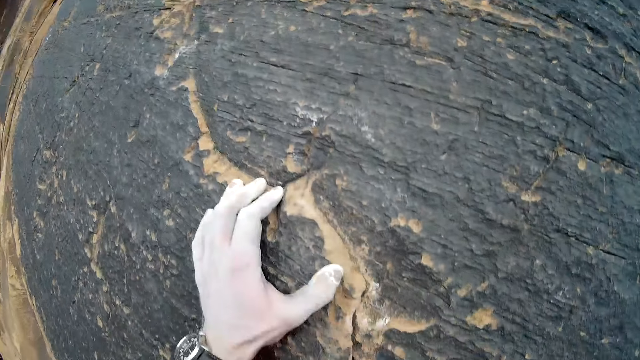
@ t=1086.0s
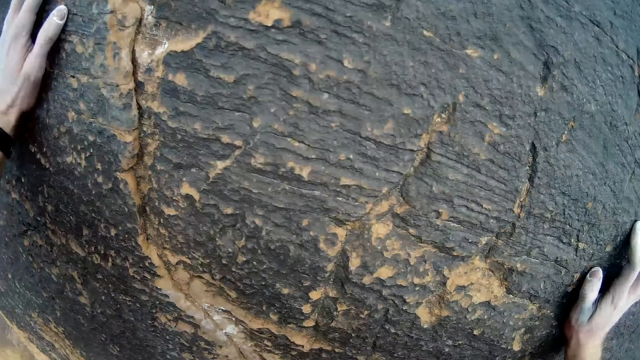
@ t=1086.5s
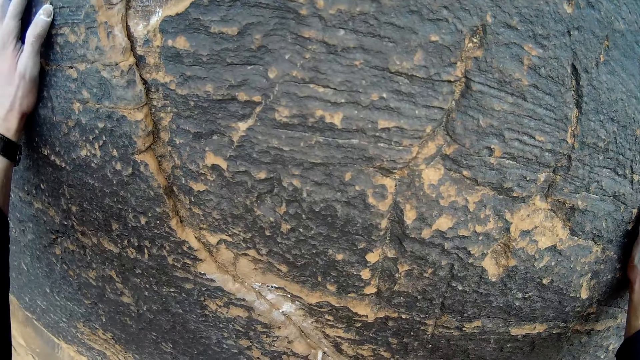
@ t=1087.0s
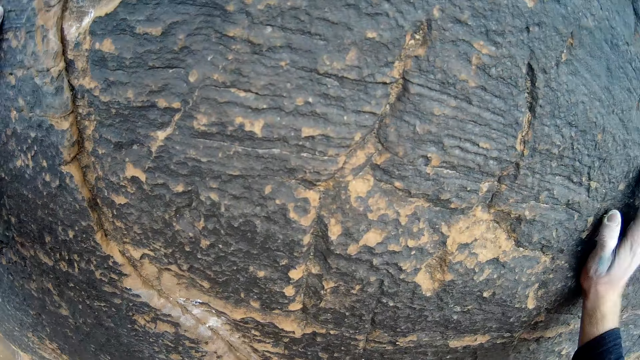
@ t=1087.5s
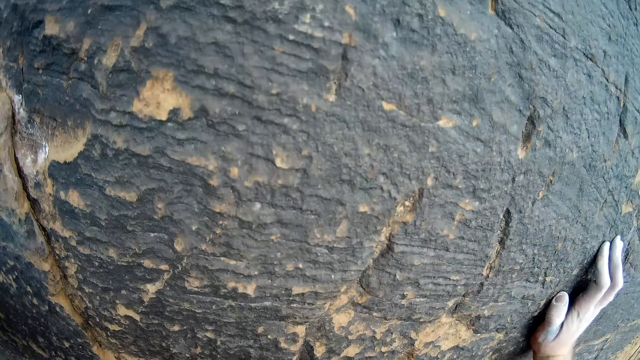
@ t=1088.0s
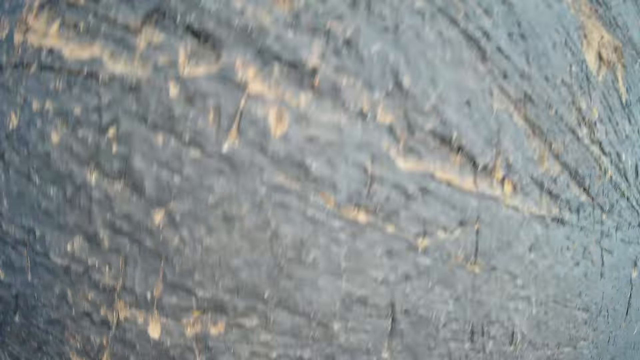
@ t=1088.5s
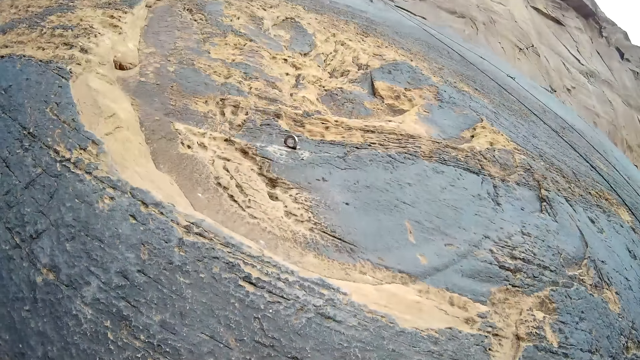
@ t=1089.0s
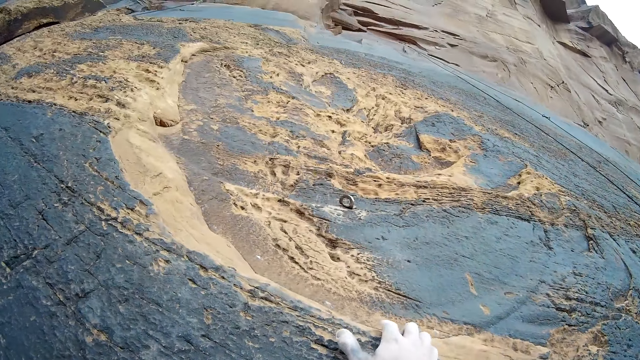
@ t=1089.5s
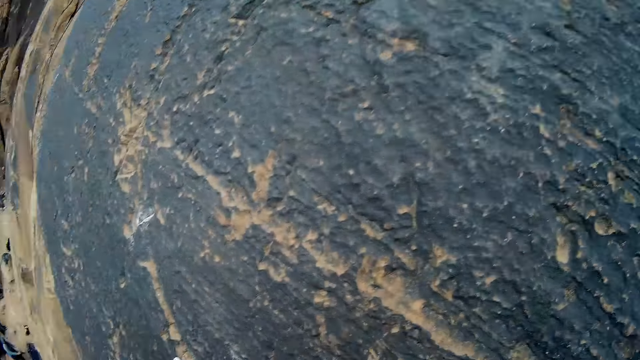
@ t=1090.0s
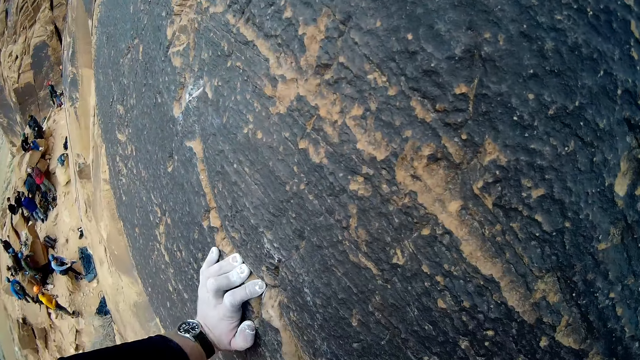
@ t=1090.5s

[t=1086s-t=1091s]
The camera wearer climbs on the mountain.

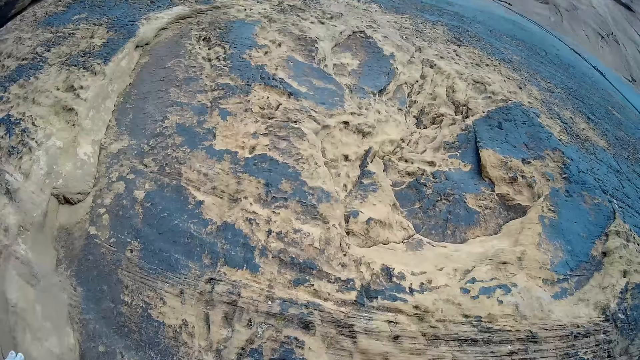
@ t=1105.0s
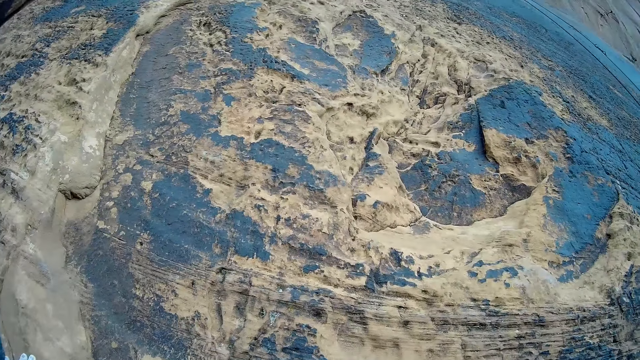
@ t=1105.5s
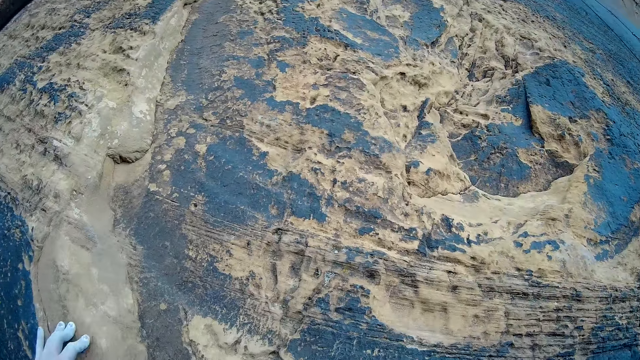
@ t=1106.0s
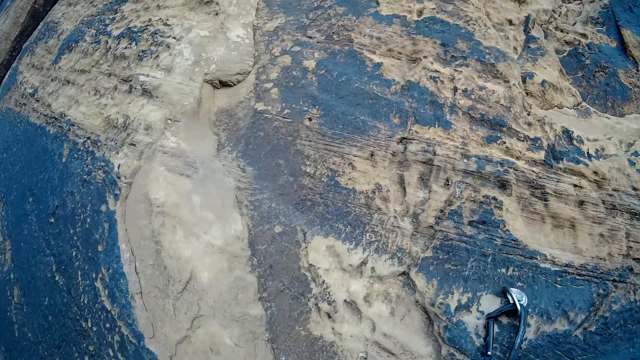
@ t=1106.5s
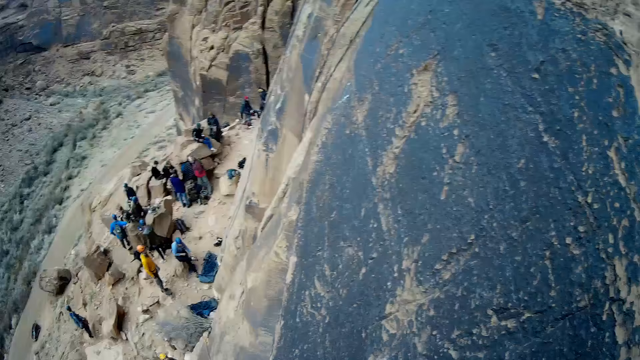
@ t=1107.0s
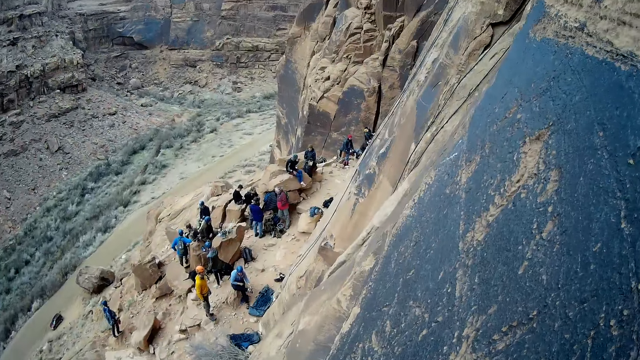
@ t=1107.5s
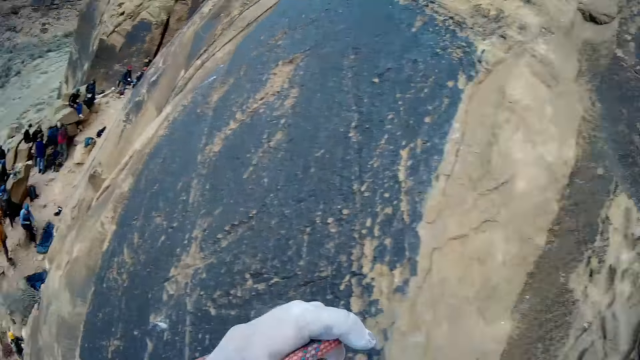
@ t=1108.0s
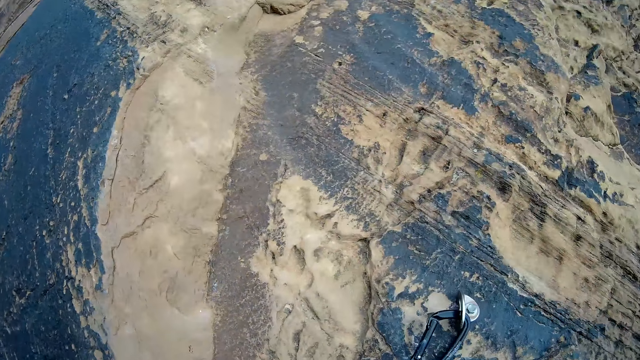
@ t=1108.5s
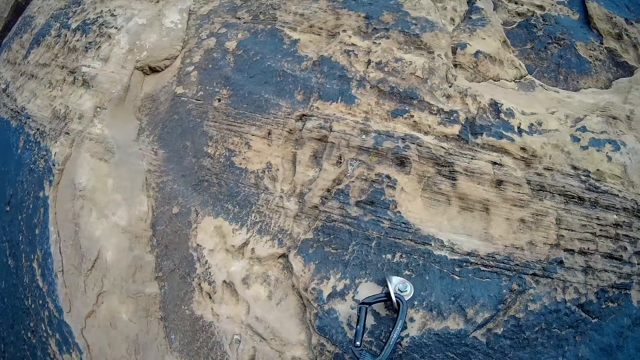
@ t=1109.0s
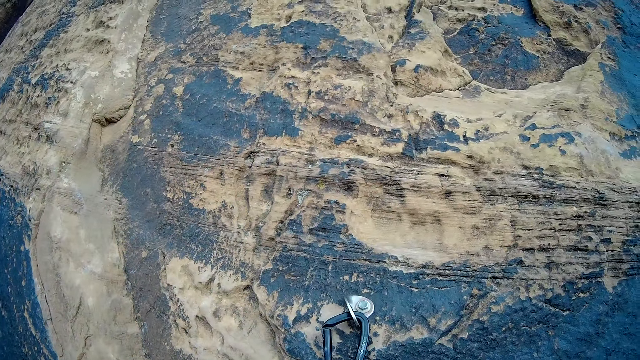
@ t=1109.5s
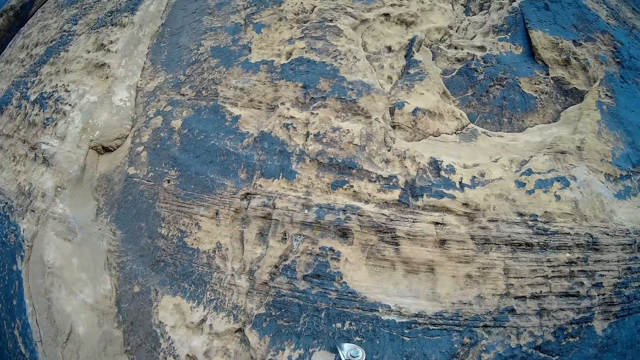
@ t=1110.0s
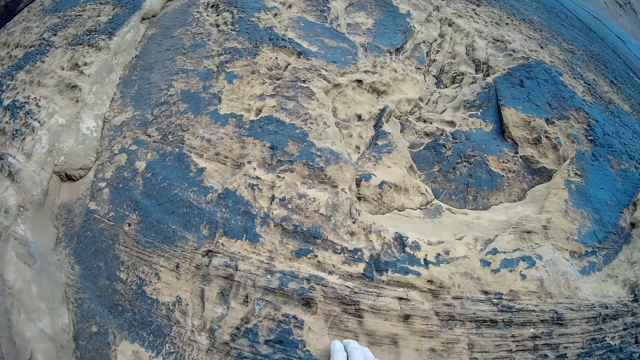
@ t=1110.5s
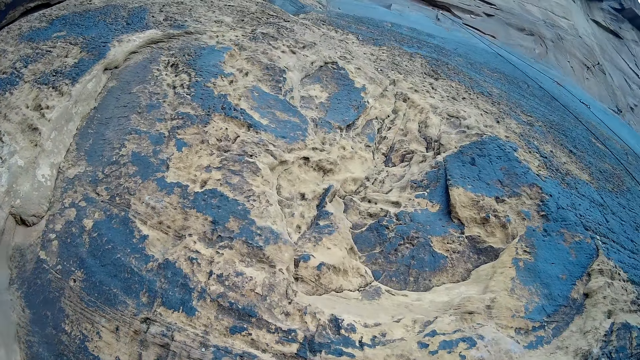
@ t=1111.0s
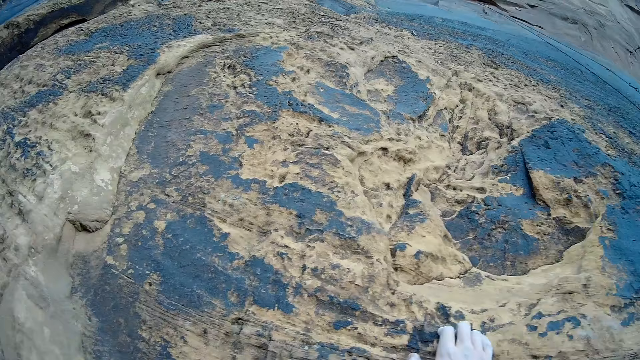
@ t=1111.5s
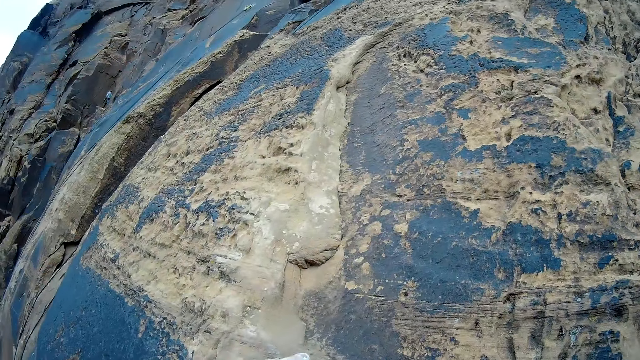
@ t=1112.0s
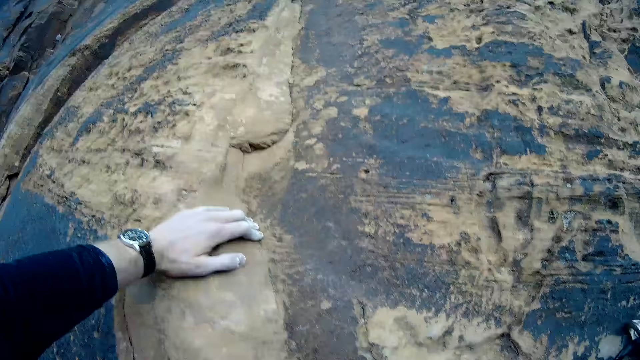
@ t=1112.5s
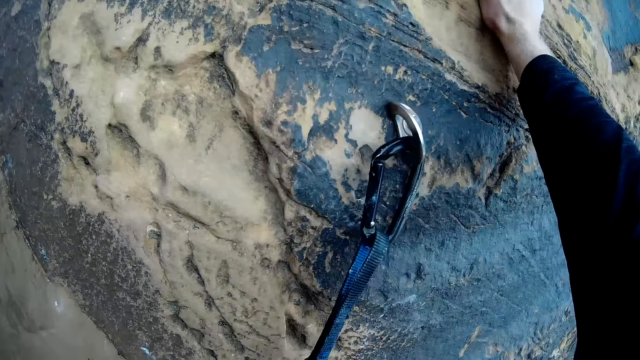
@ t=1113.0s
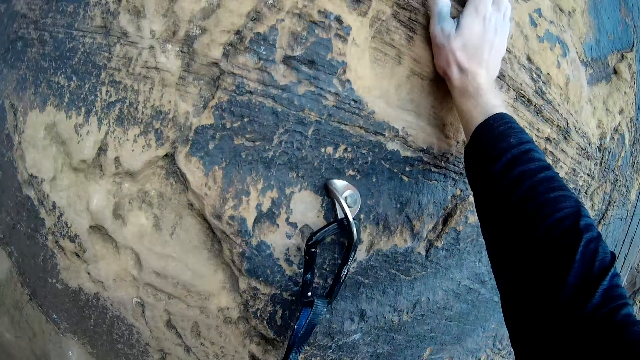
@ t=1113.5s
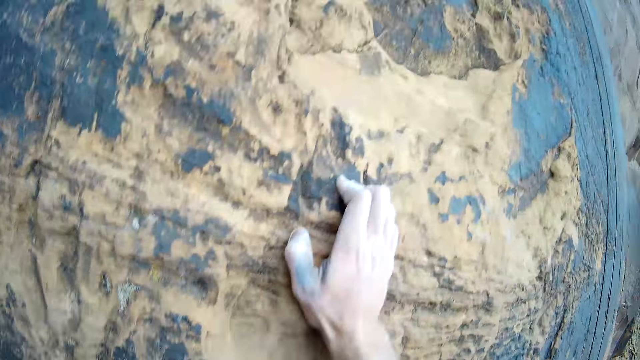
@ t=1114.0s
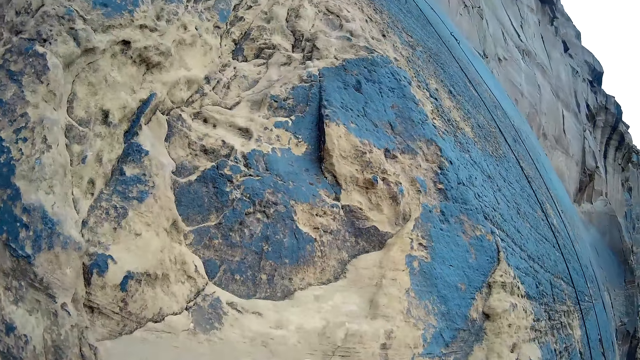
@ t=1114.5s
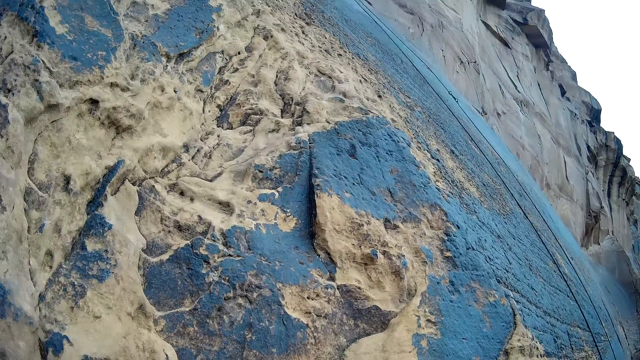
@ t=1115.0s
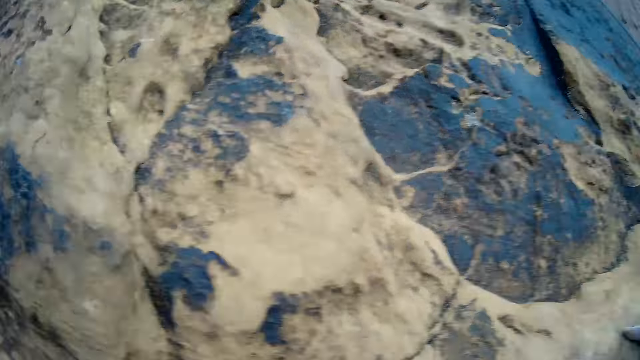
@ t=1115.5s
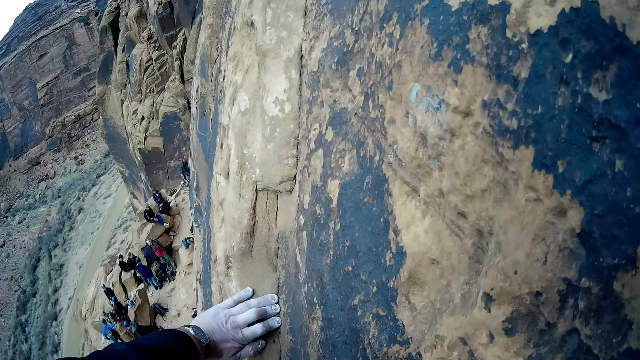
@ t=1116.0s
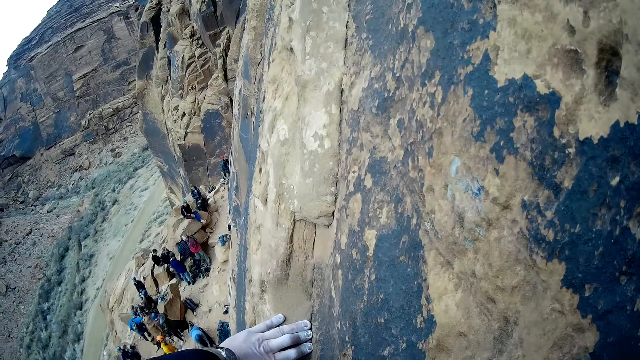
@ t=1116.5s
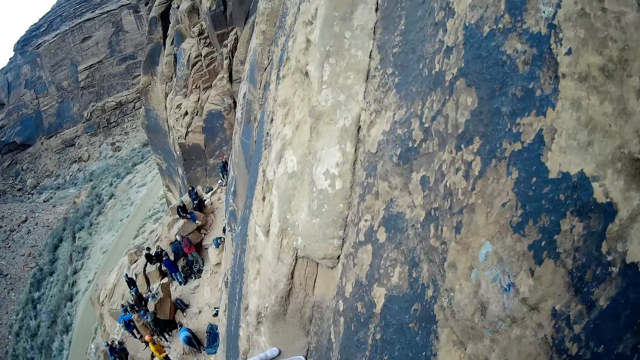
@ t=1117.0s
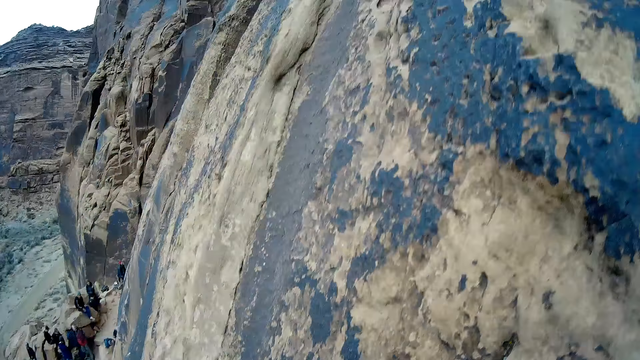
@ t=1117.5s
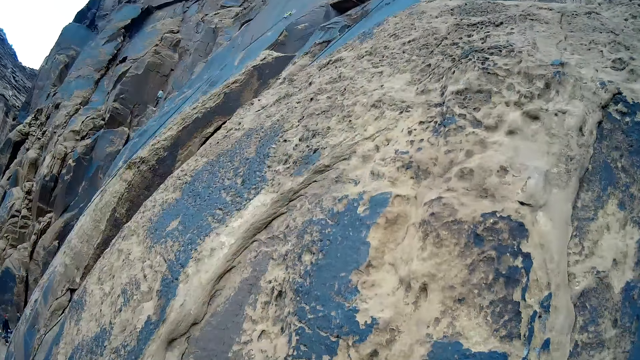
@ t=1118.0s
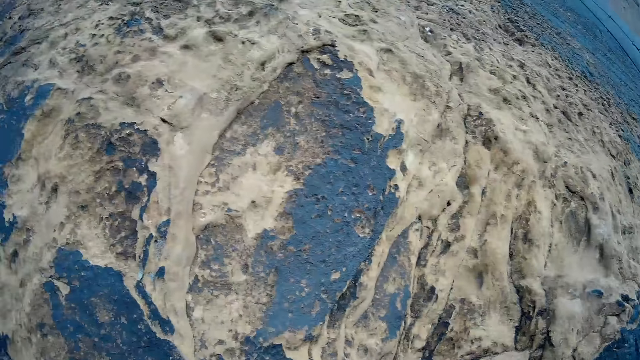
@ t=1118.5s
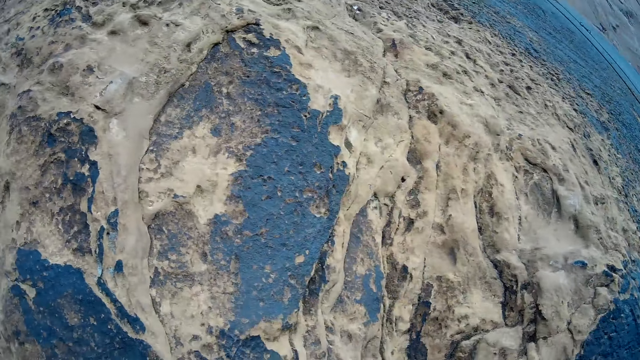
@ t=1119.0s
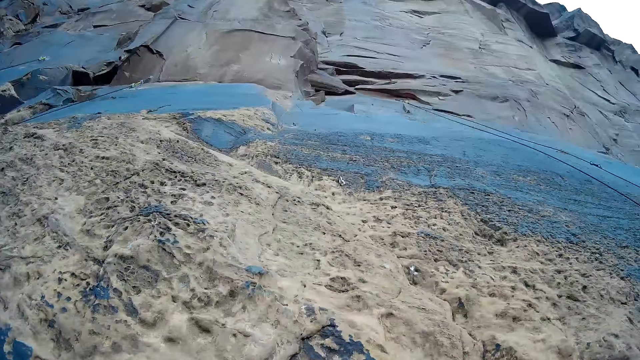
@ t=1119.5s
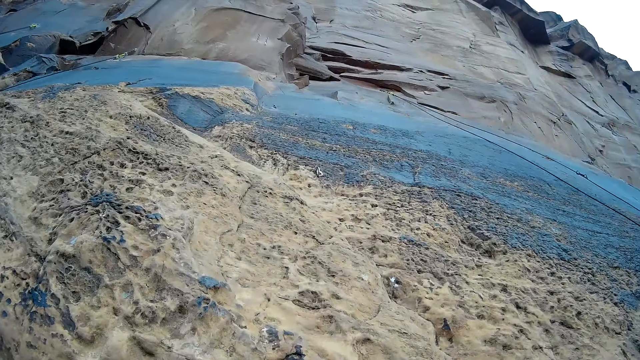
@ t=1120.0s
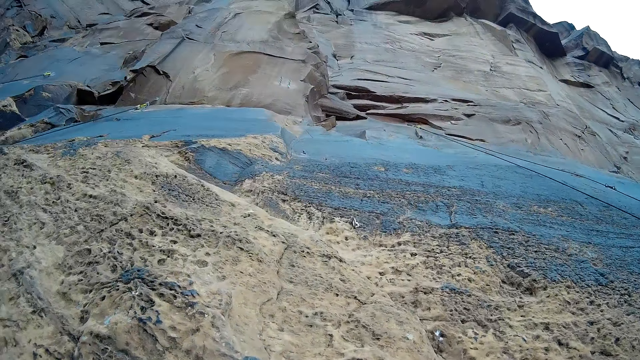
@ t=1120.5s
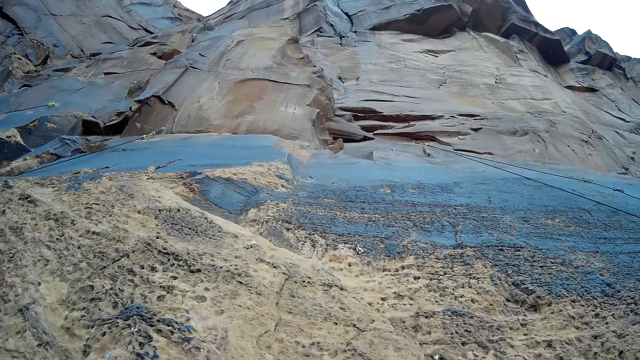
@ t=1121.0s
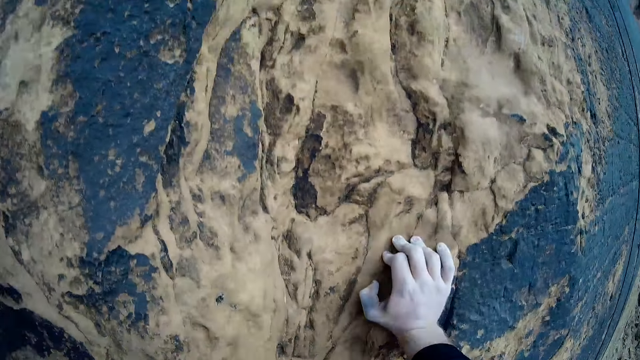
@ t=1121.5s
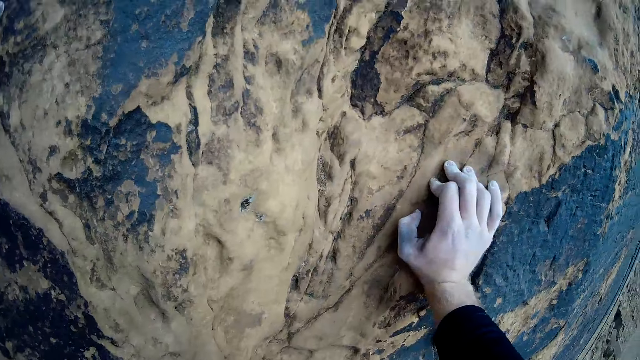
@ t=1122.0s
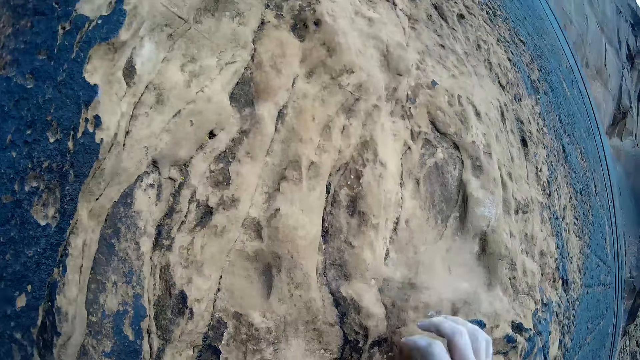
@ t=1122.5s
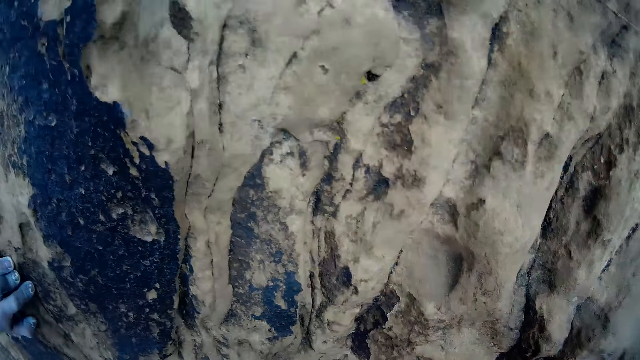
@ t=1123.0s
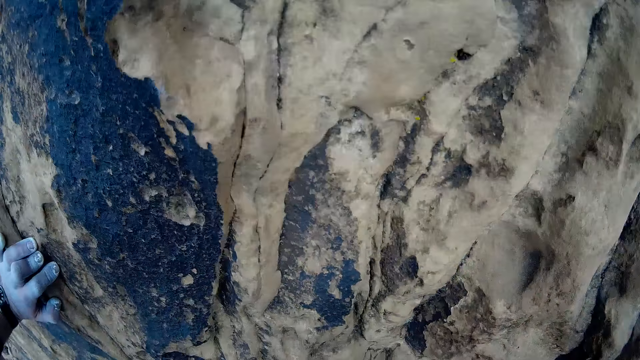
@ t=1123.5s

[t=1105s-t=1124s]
The camera wearer looks around the mountain of rock. He attaches a quickdraw to a hook on the mountain with his right hand. He climbs the mountain of rock with both hands.
